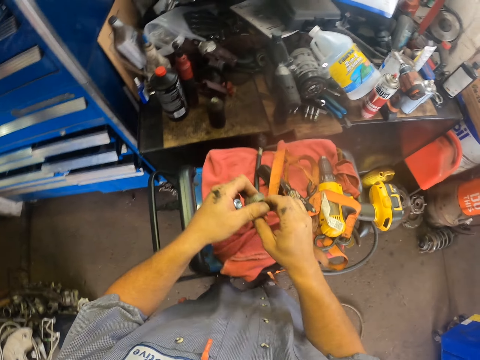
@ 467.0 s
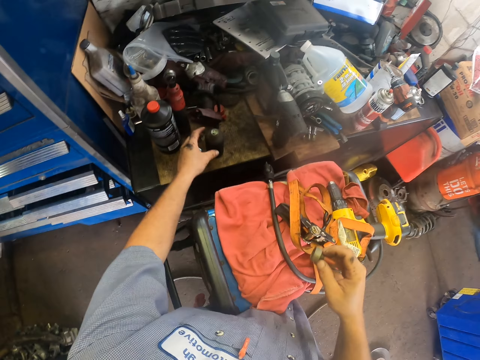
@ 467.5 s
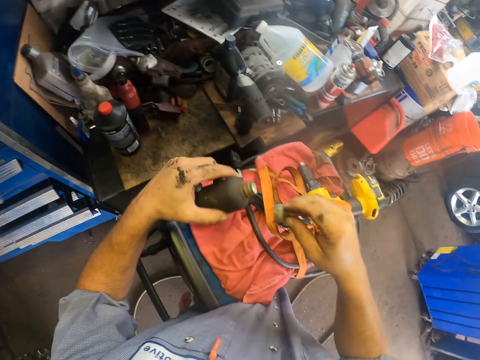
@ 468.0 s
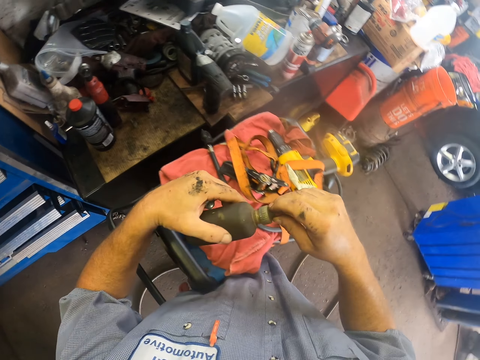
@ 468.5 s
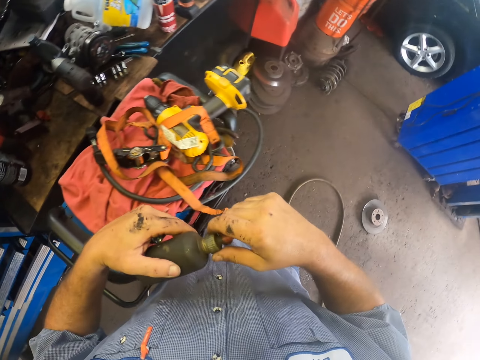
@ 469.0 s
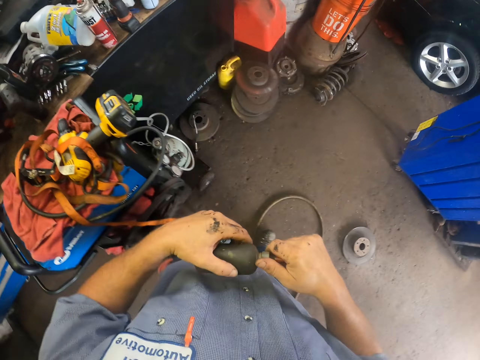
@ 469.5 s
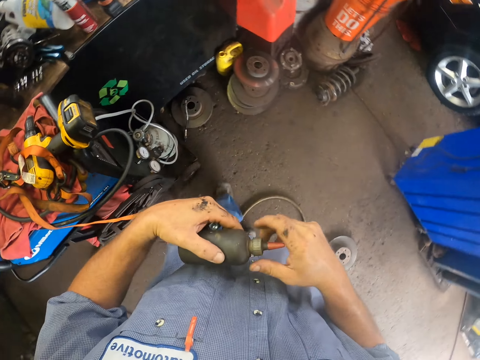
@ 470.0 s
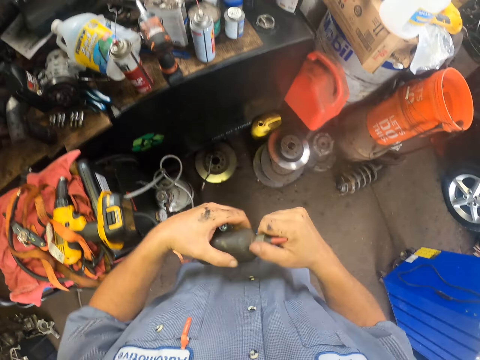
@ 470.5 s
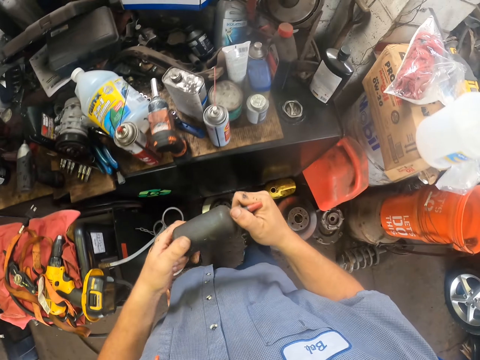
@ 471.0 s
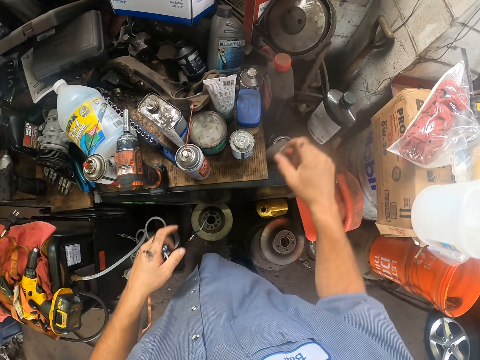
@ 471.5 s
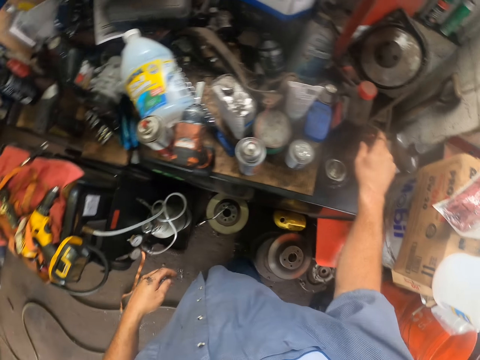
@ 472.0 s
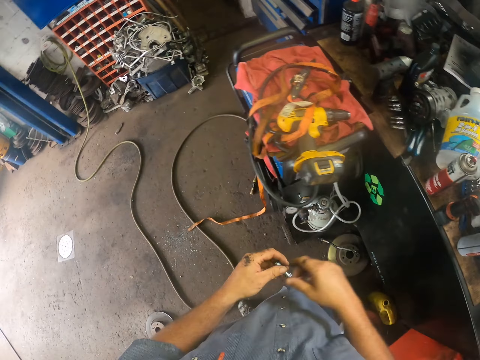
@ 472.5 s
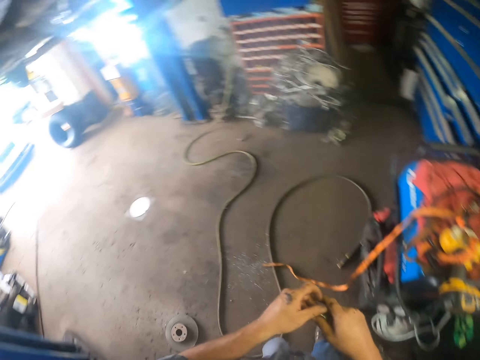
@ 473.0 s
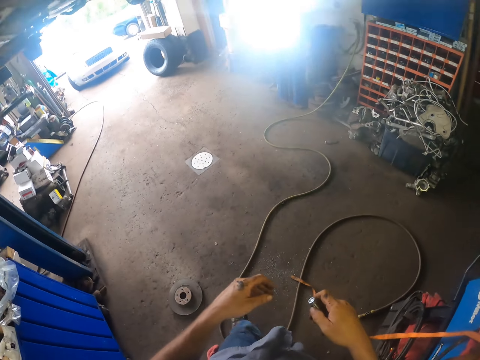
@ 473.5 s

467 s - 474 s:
The camera wearer puts a spare part on the generator. They pick a bottle of glue on the table, close the bottle and put the bottle on the table.

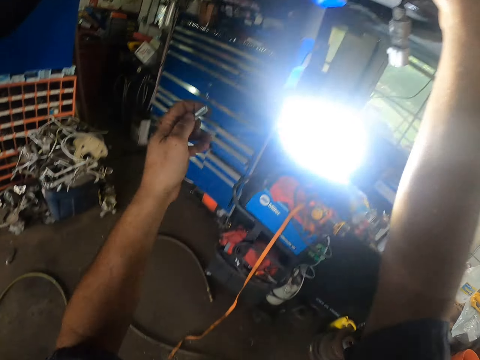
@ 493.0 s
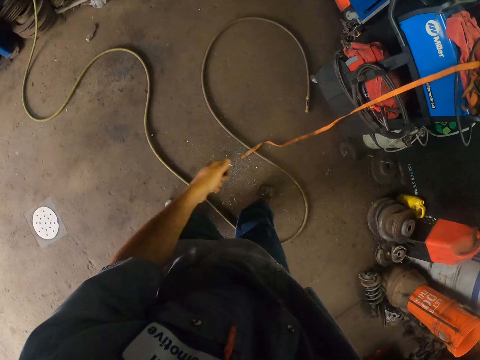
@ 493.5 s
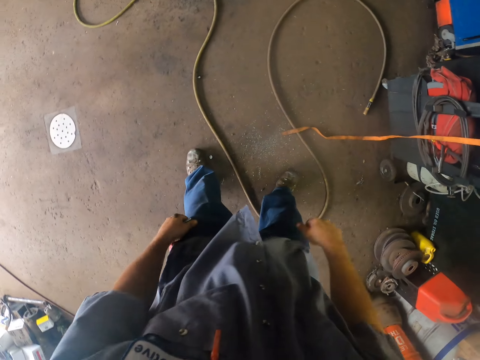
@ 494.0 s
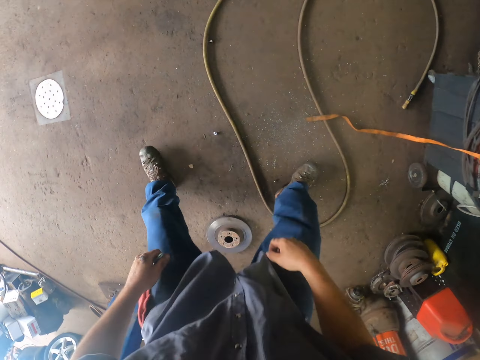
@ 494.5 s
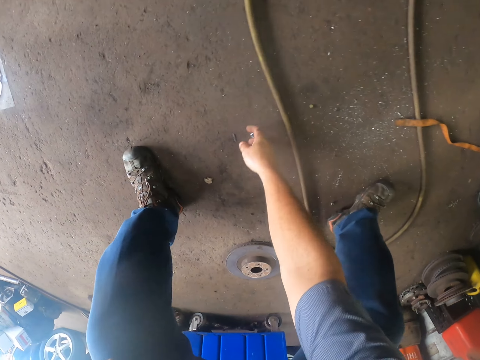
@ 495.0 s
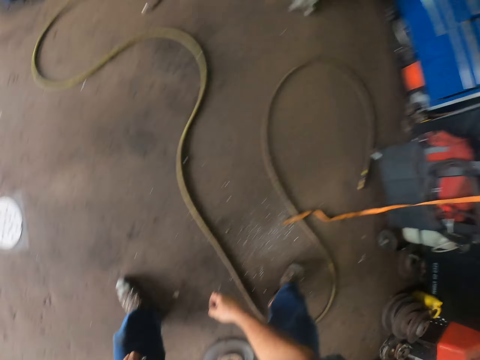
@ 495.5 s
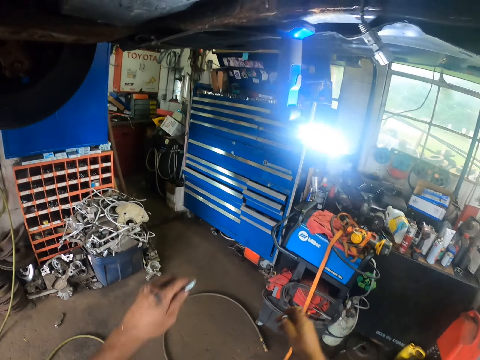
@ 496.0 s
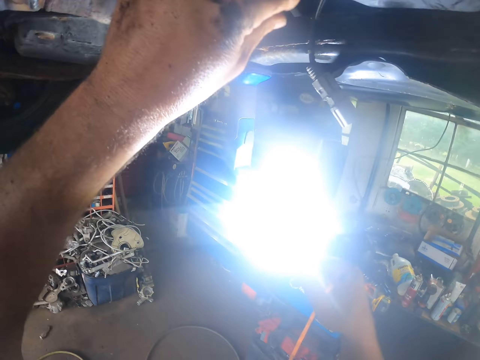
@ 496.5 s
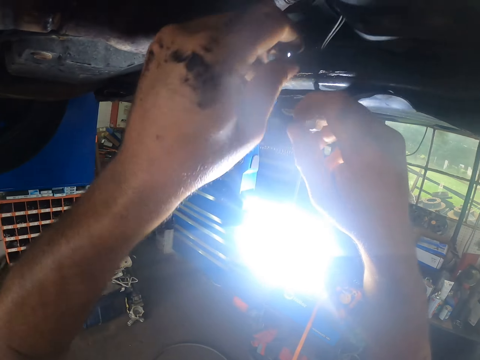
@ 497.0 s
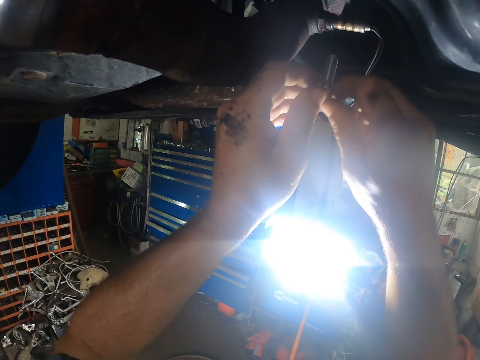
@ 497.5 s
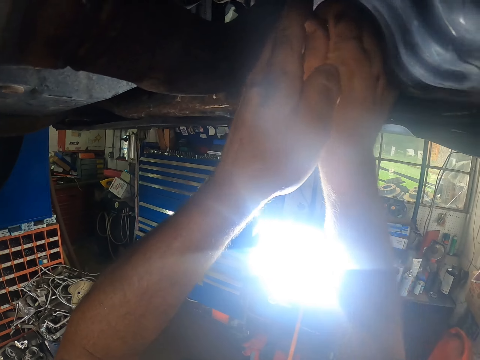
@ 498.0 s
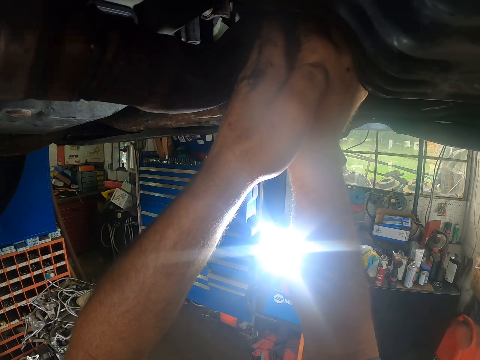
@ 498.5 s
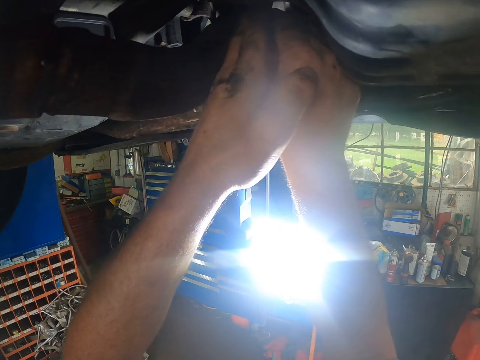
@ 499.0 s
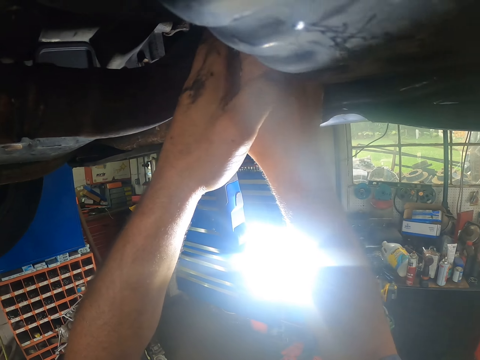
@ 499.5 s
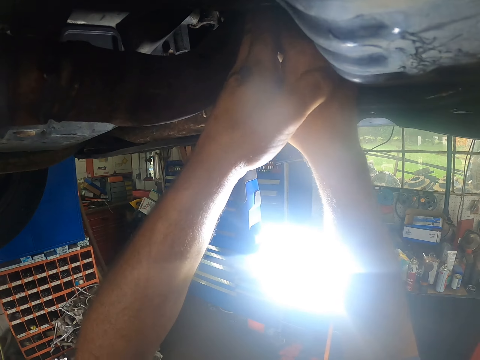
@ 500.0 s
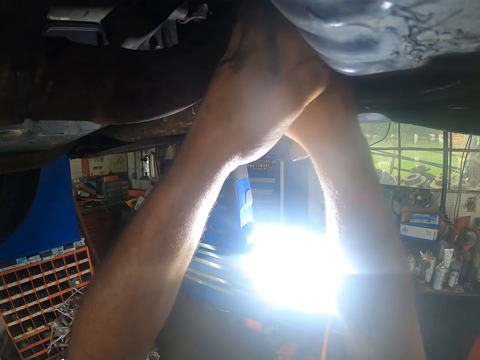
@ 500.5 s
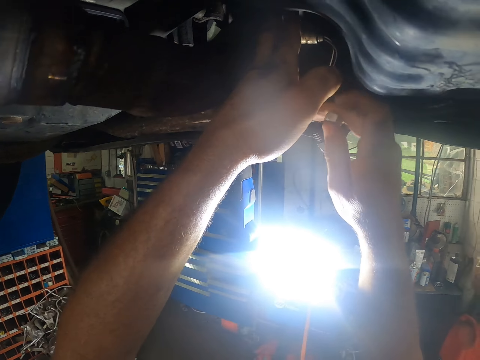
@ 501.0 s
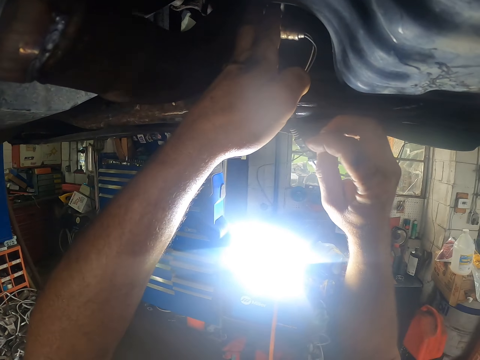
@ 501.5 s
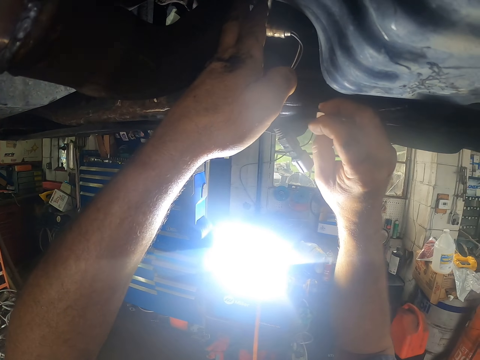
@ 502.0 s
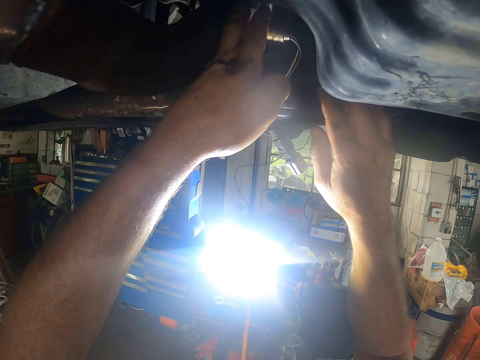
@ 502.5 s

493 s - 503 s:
The camera wearer bends to pick a bolt on the floor. They fix the bolt on the spare part.

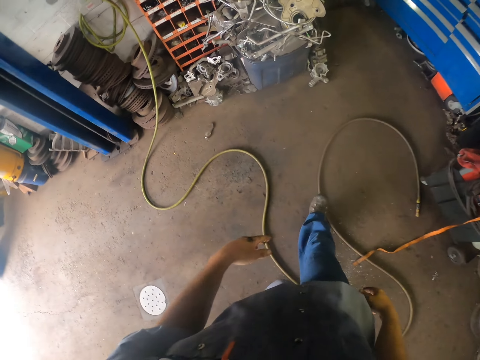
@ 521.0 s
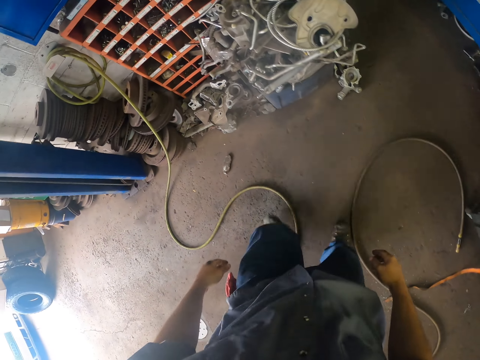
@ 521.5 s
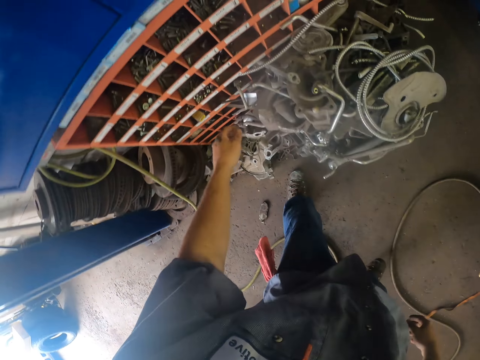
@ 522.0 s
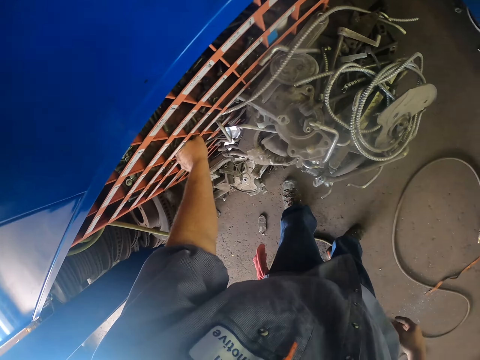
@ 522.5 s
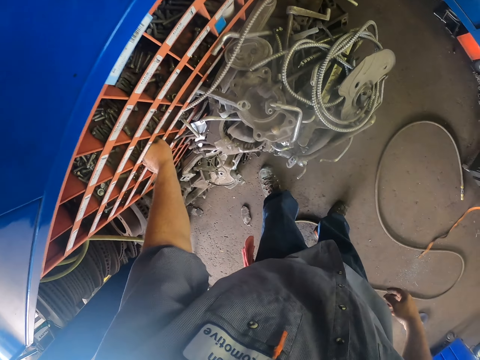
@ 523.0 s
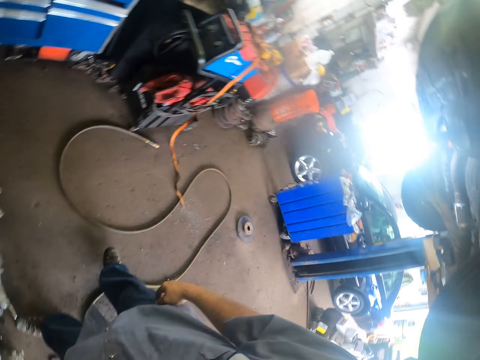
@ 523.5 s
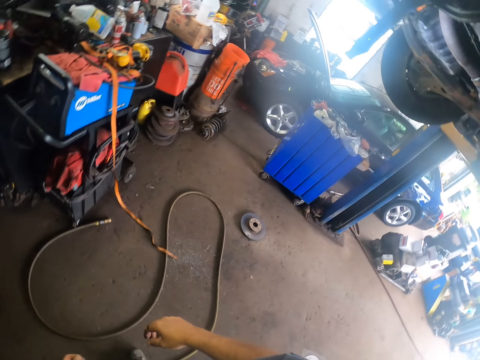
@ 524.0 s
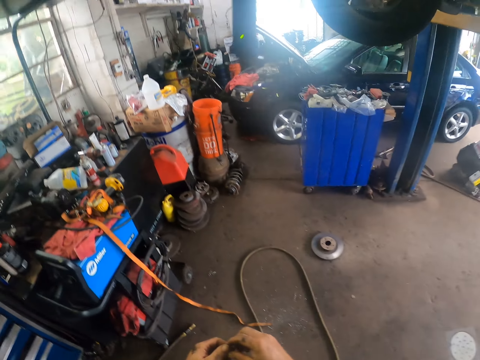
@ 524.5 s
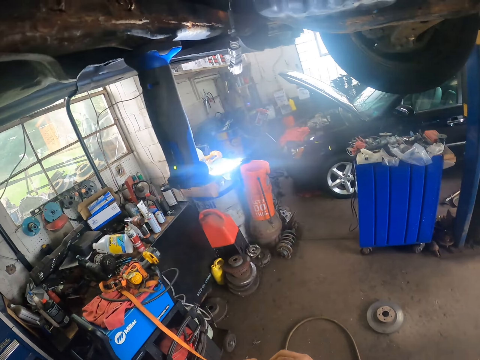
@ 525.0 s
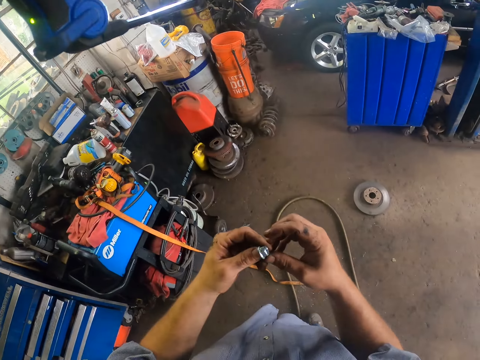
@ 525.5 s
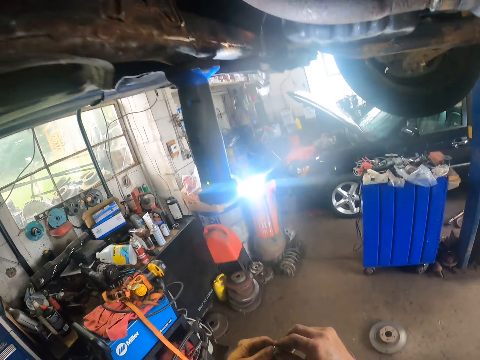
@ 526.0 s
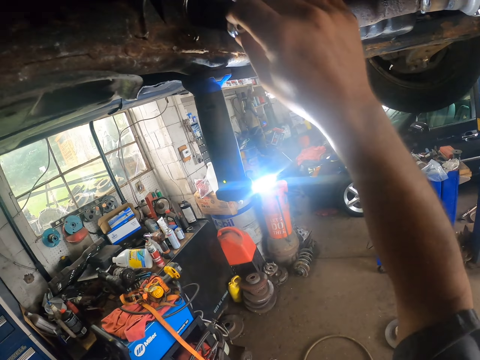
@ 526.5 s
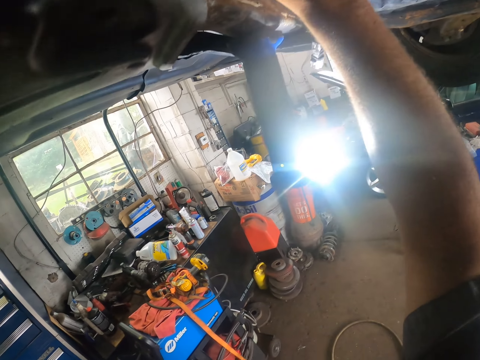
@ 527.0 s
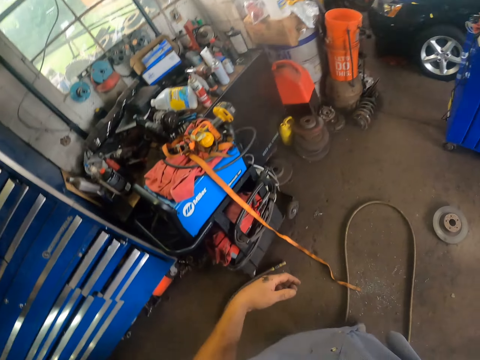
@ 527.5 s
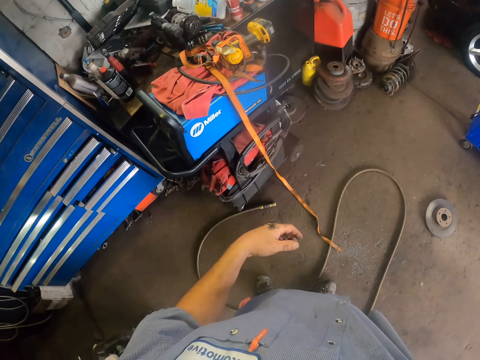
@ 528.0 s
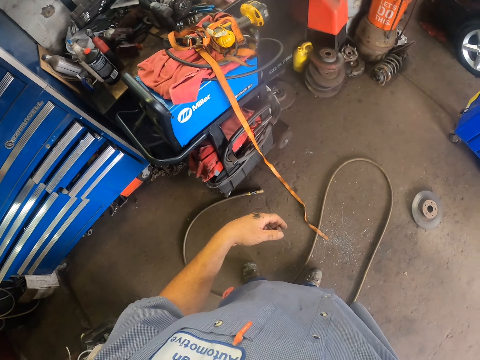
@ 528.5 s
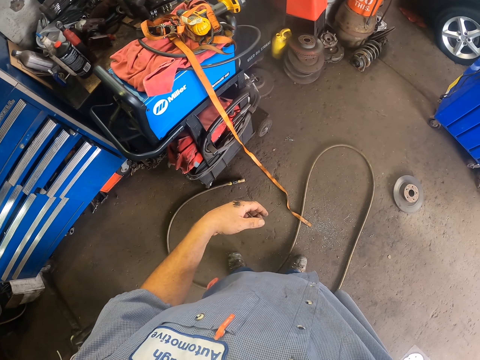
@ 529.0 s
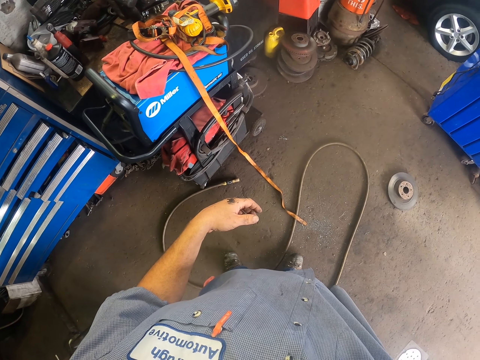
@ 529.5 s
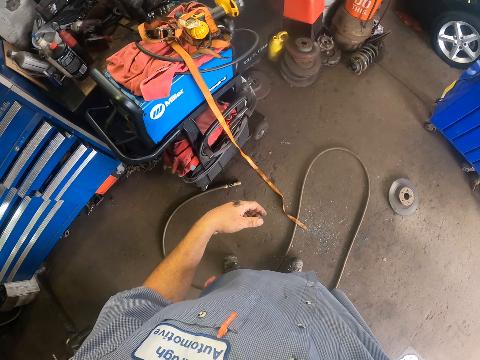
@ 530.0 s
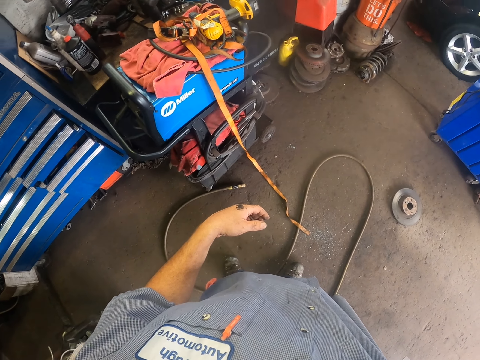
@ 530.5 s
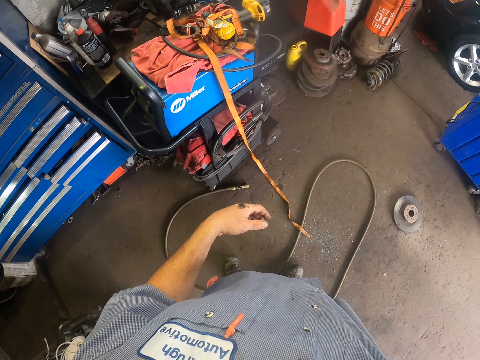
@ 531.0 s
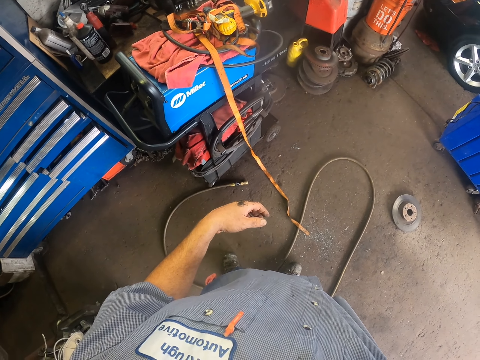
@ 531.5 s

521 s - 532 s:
The camera wearer picks a bolt on the shelf. They fix the bolt on the spare part.
